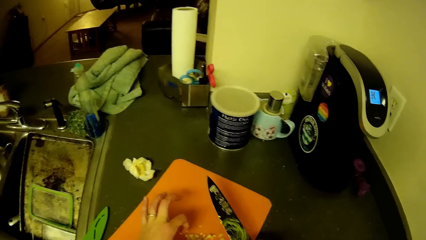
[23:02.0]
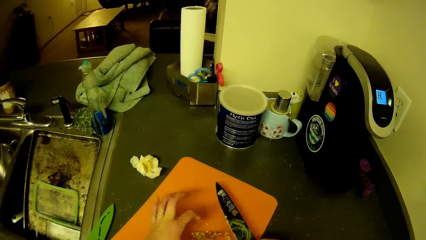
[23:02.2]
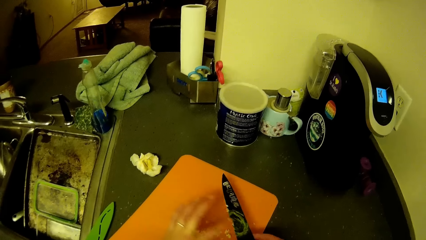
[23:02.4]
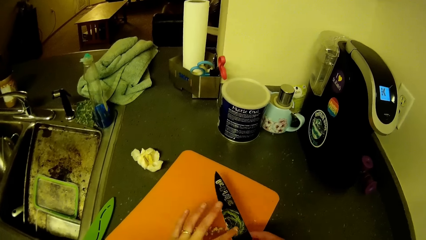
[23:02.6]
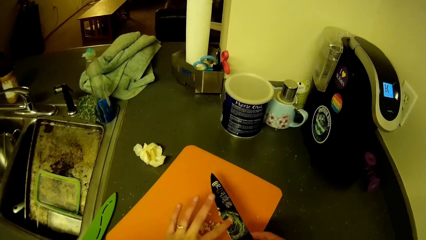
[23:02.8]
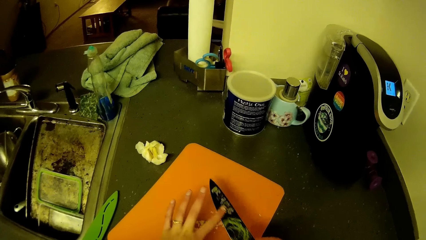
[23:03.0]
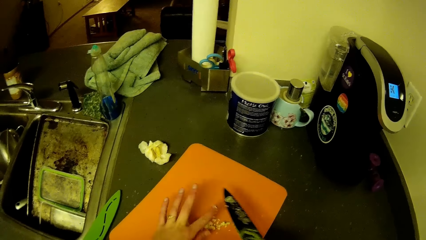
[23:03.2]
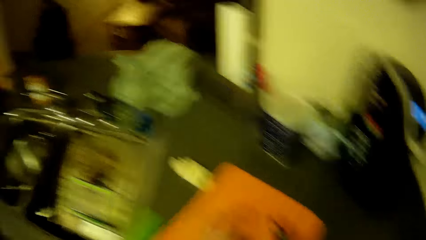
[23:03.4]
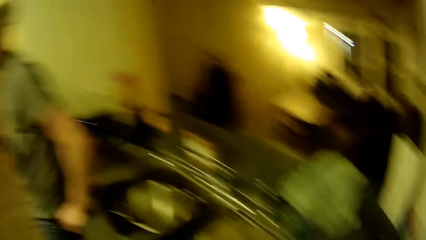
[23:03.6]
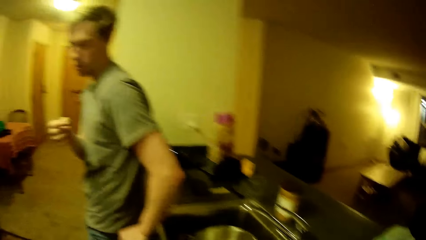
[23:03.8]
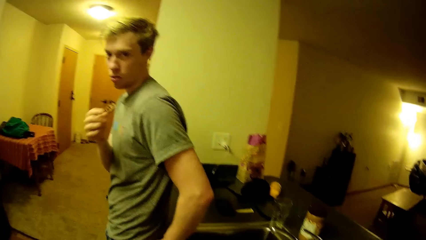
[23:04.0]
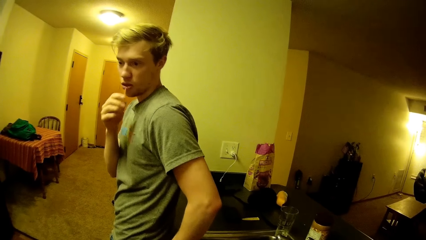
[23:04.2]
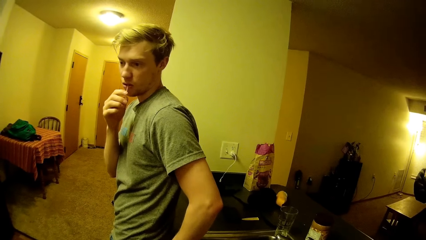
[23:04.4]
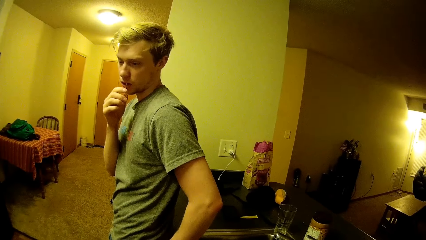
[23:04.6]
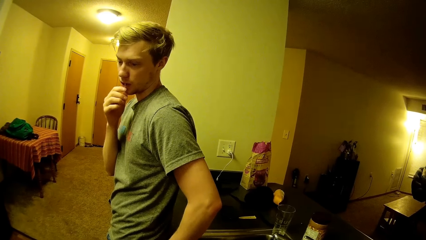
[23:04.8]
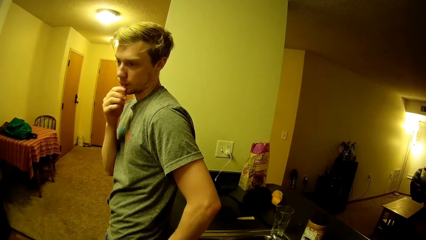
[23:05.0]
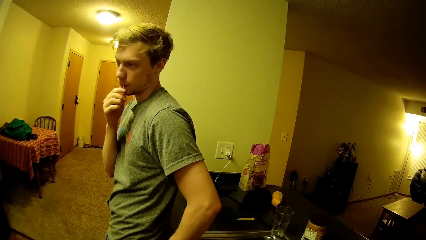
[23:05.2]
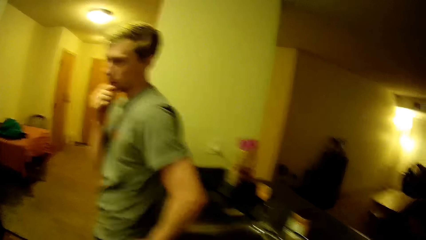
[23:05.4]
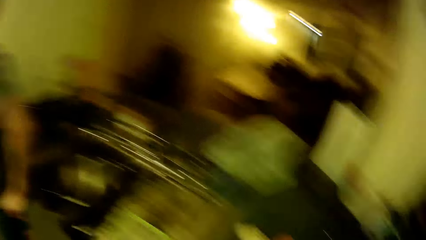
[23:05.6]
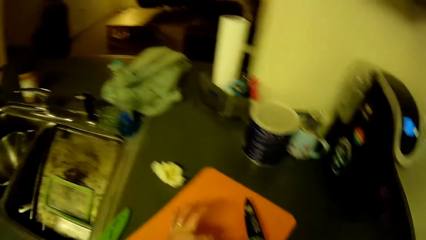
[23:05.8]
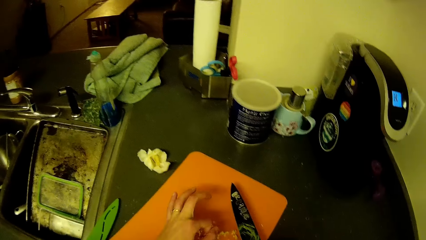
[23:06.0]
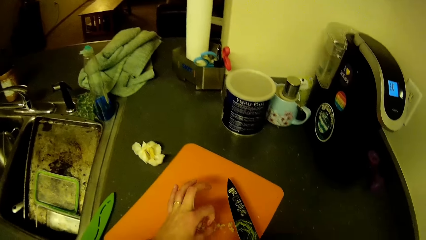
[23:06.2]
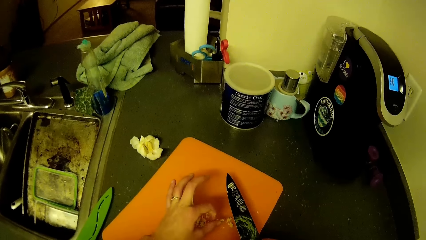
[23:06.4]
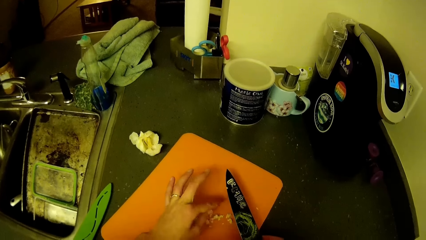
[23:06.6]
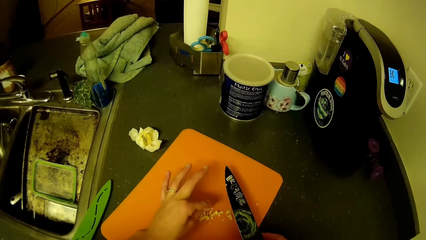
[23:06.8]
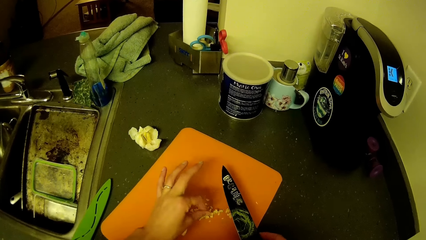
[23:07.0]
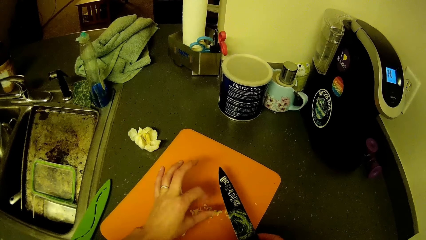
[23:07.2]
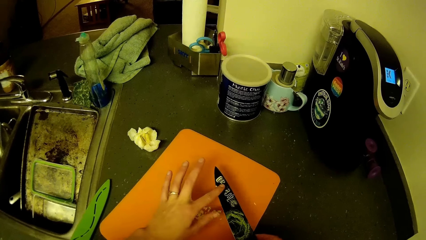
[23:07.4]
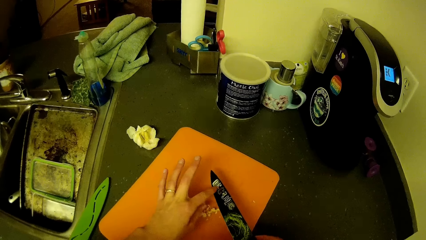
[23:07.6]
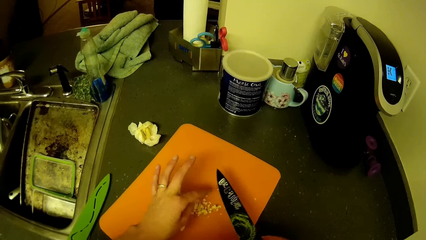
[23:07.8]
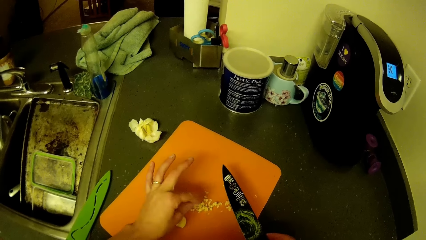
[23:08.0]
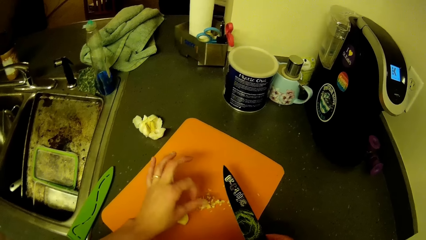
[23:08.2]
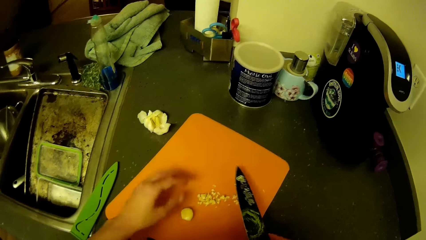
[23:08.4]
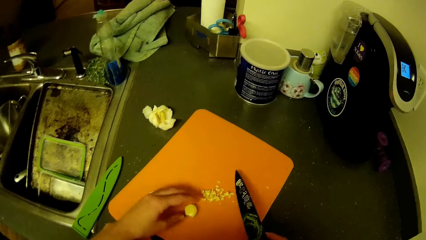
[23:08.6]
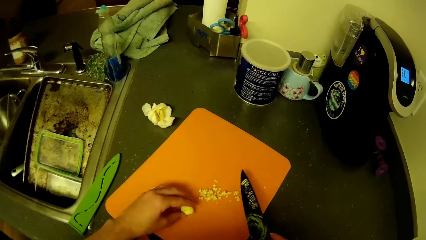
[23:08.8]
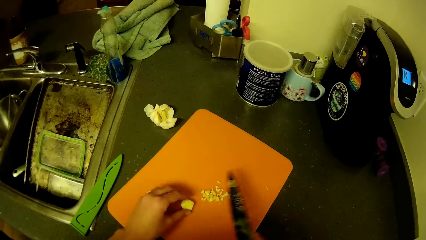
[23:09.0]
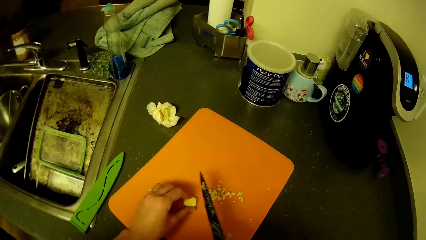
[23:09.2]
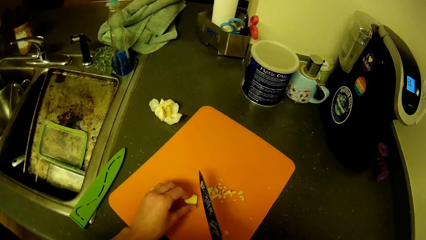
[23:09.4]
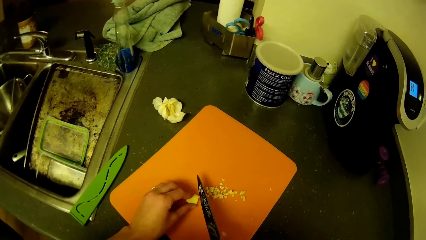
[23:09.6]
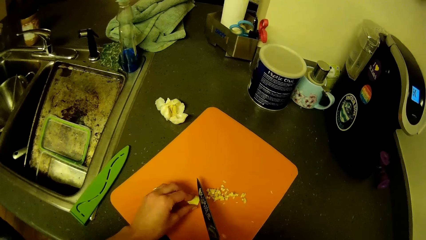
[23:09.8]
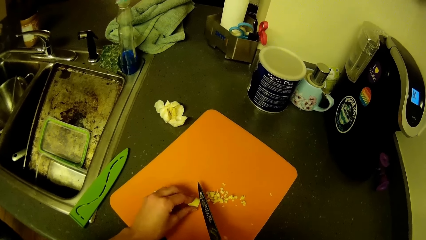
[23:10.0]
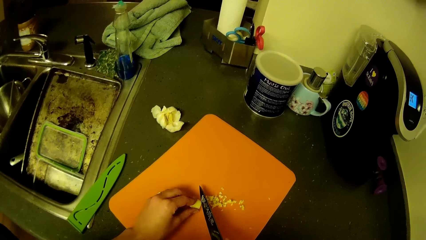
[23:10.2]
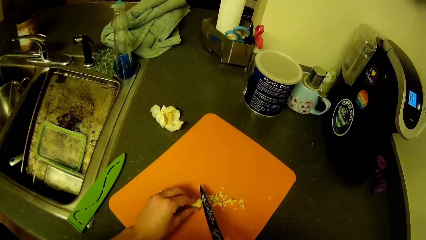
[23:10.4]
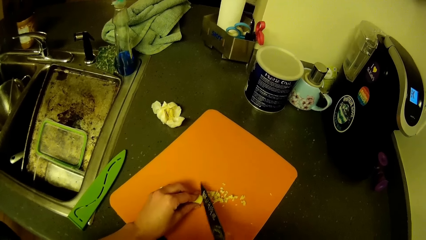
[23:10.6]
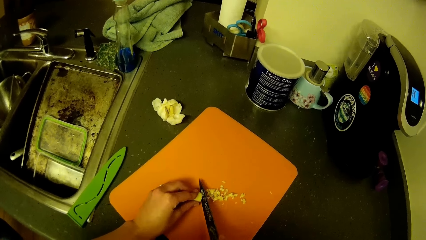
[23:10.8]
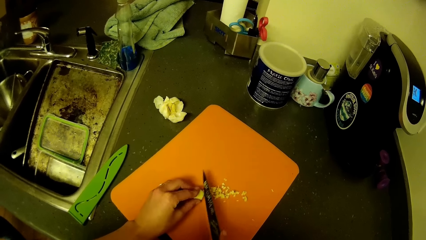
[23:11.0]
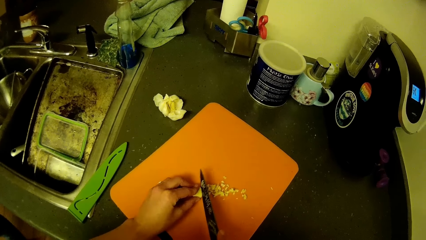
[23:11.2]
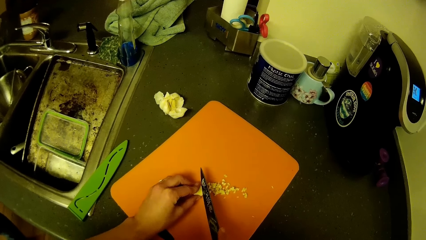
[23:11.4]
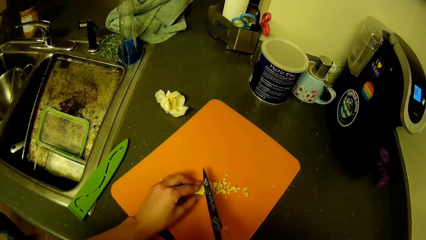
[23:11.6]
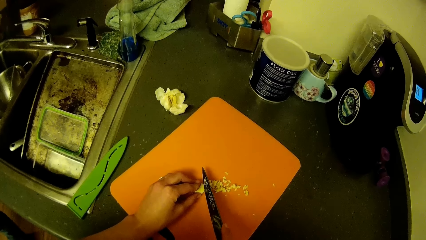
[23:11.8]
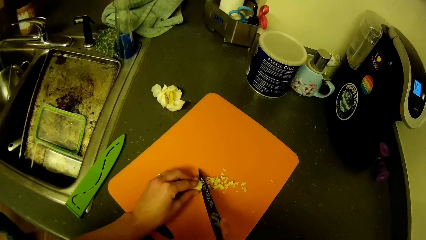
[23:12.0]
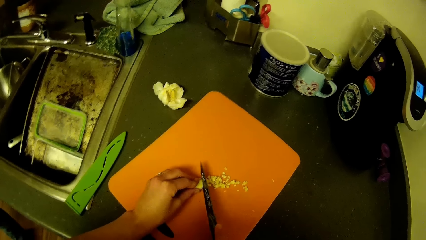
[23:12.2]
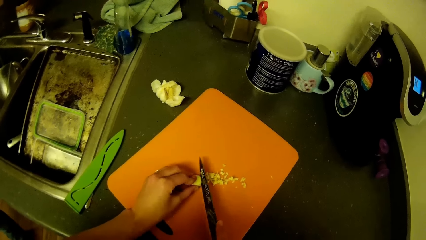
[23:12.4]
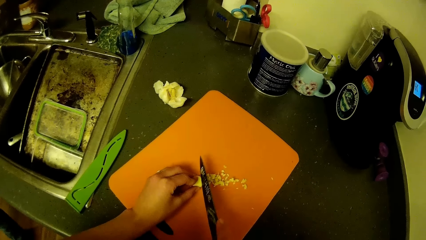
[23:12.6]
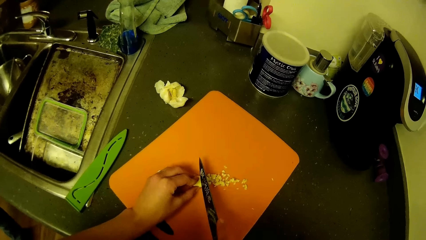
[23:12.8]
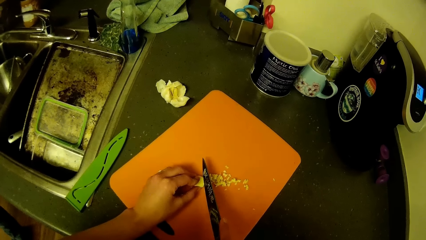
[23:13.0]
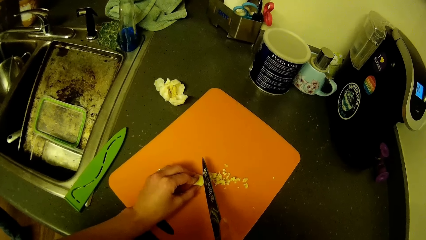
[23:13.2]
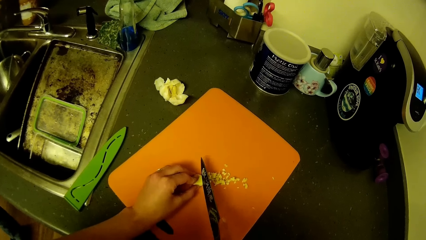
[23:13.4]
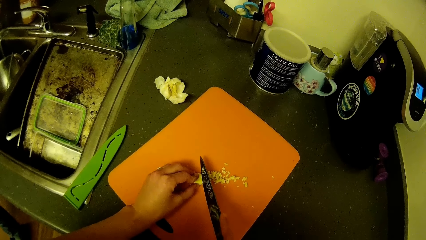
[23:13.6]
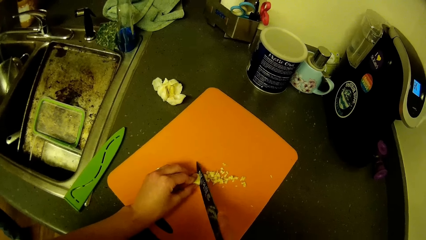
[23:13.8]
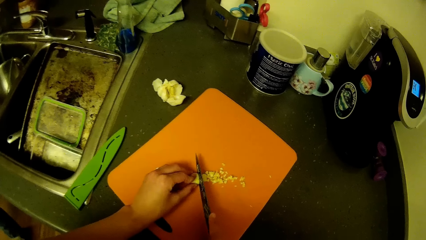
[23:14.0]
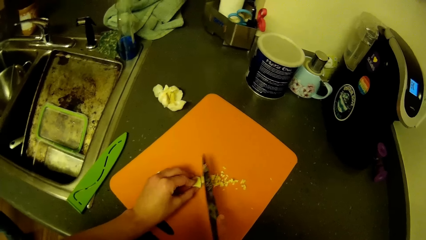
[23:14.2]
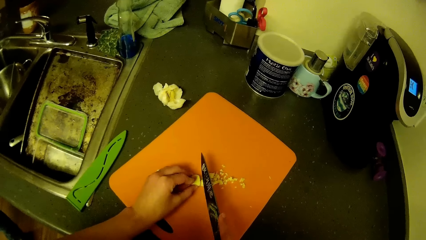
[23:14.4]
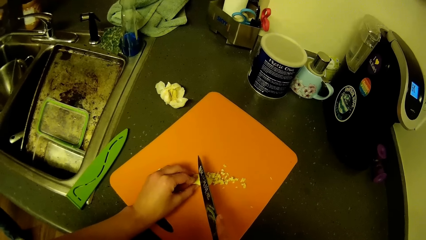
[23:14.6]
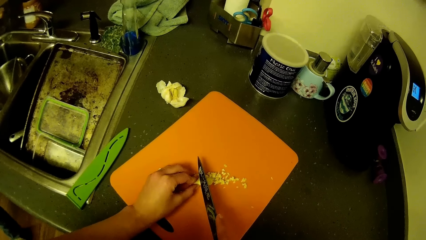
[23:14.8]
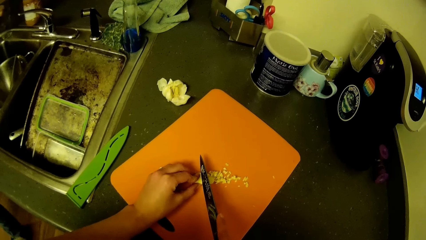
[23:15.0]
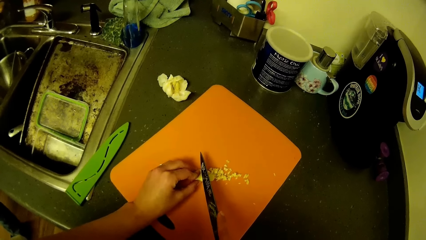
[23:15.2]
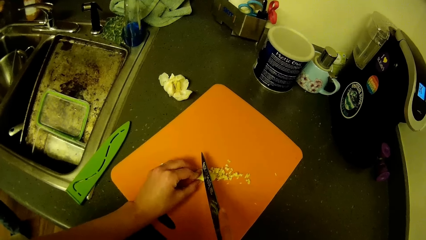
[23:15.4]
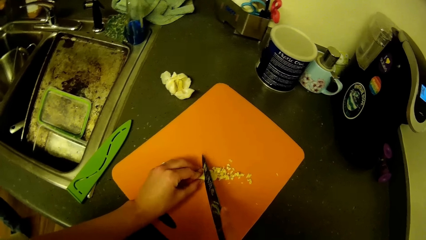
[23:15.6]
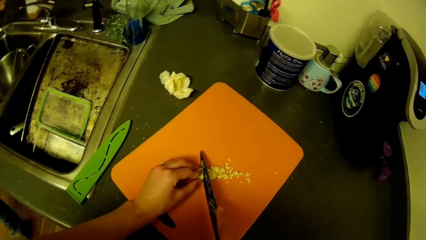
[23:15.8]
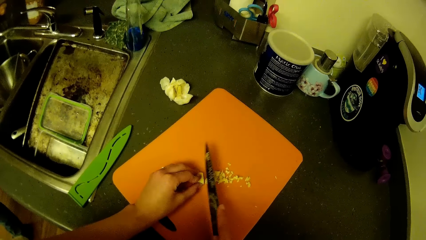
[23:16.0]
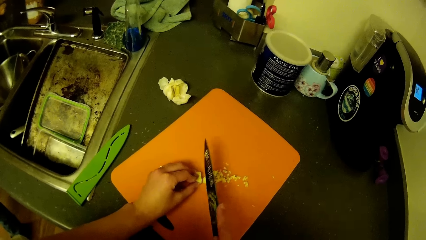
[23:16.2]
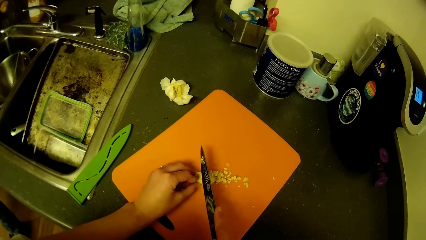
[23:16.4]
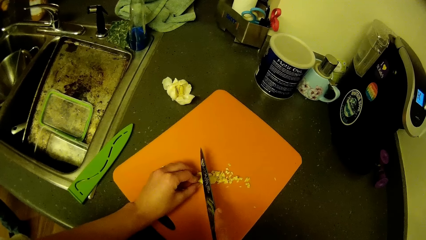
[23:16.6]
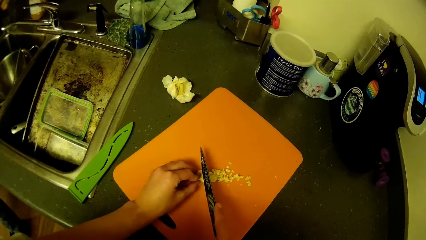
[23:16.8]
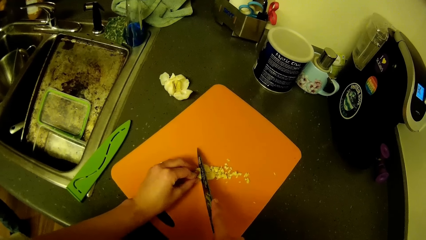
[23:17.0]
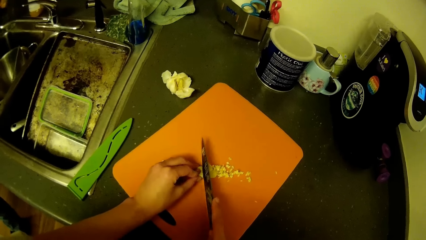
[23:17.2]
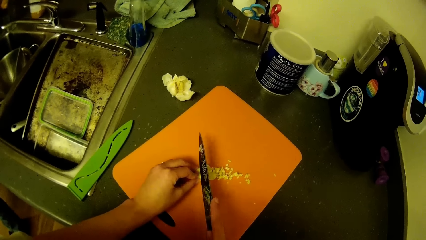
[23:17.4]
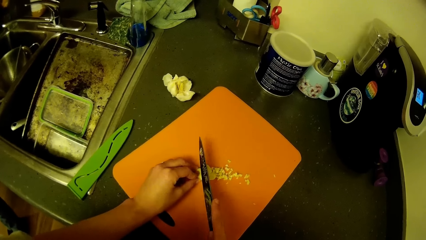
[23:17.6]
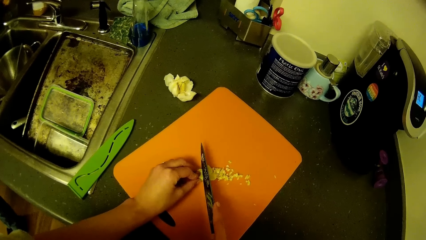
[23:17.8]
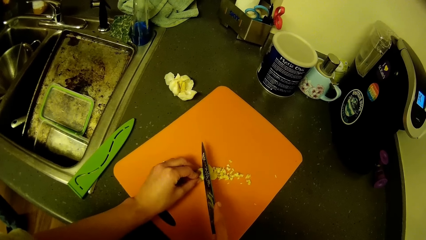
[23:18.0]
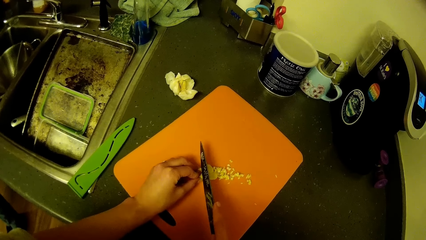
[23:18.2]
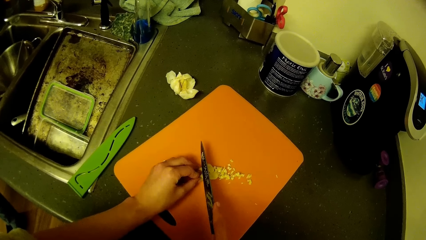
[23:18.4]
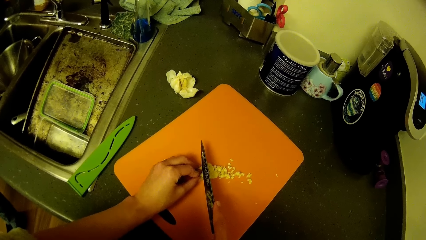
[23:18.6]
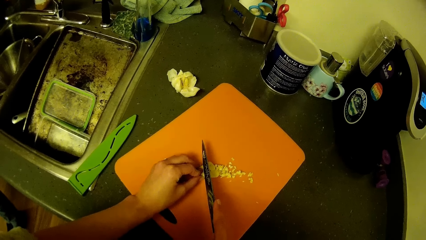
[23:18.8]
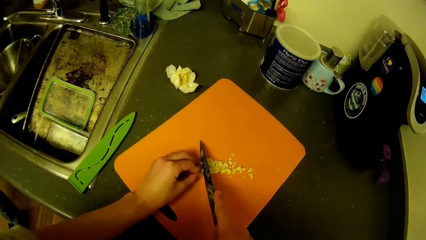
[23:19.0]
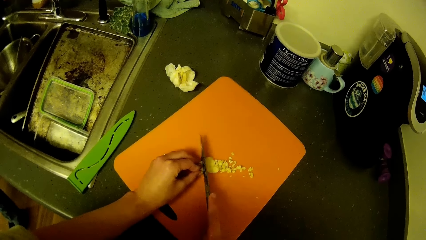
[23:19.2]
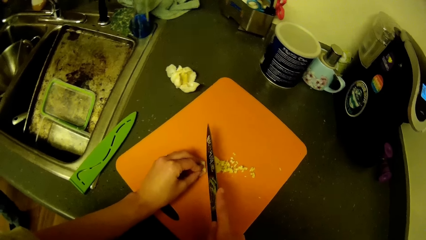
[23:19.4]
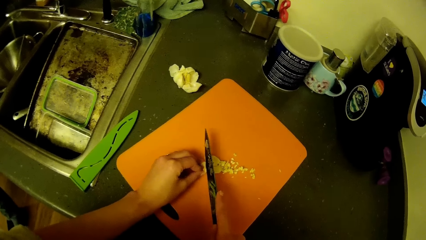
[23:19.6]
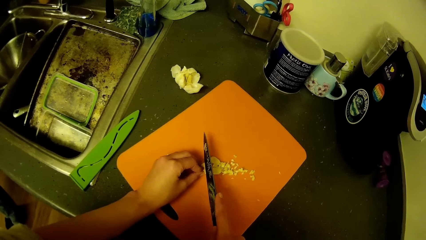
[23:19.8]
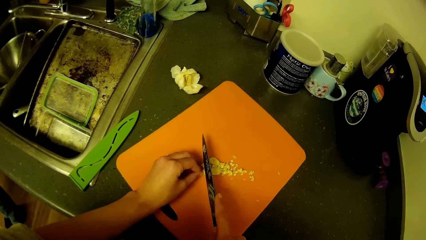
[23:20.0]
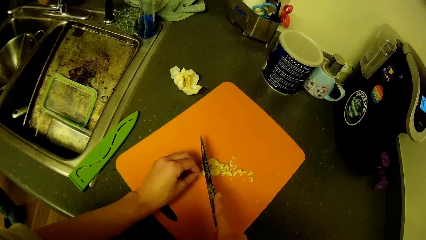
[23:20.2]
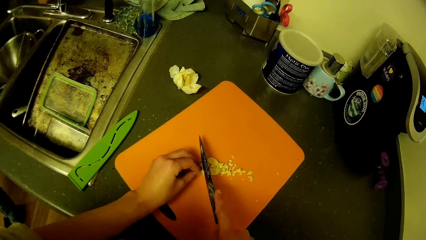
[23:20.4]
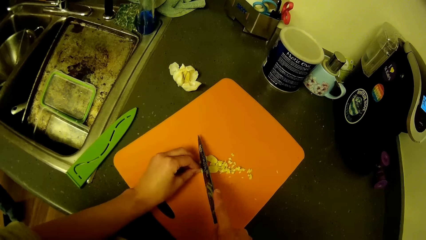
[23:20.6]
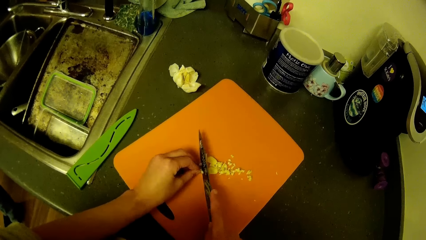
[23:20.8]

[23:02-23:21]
A man puts a toothpick in his mouth with his right hand. The camera wearer looks at the man. She cleans off the garlic from her fingers. She looks at the chopping board. She touches the knife with her left hand. She holds the garlic on the chopping board with her left hand. She moves the piece of garlic on the chopping board. She chops the garlic on the chopping board with the knife.
